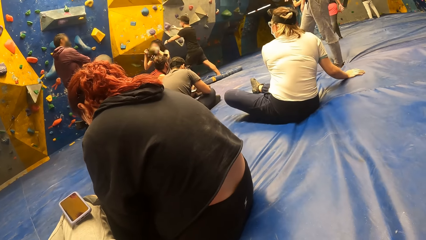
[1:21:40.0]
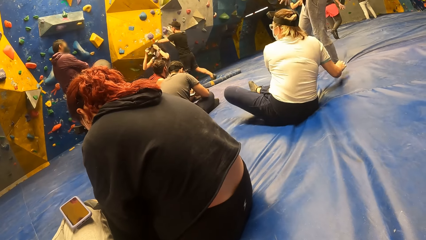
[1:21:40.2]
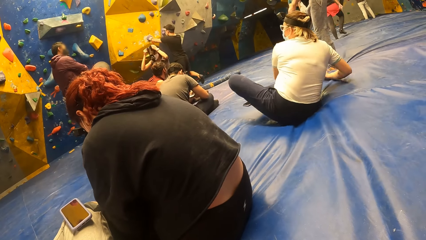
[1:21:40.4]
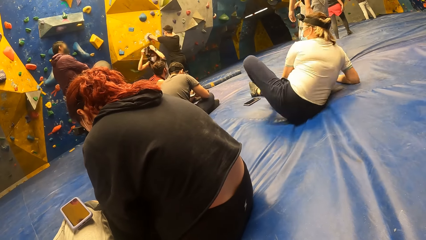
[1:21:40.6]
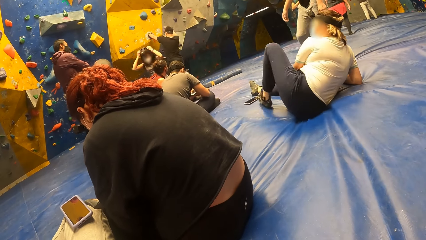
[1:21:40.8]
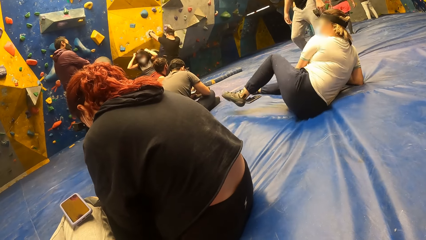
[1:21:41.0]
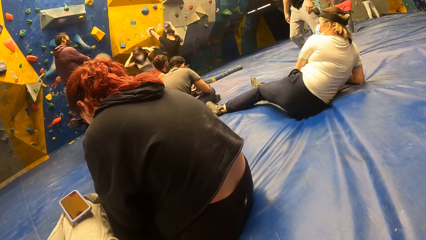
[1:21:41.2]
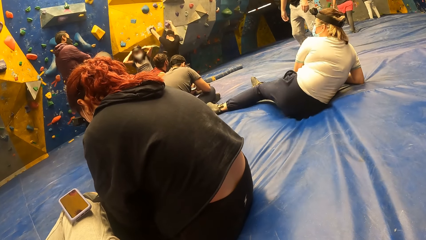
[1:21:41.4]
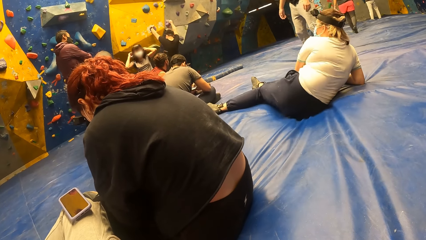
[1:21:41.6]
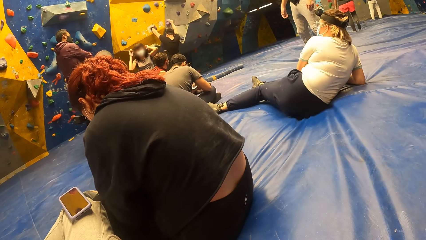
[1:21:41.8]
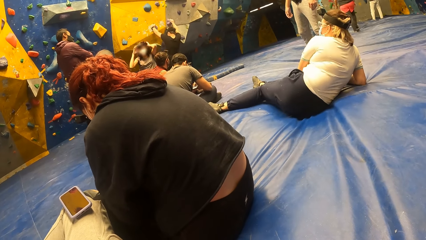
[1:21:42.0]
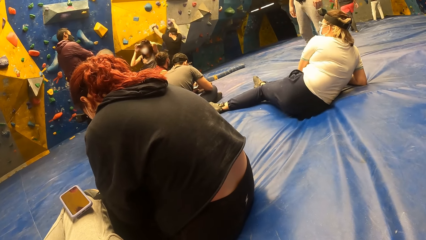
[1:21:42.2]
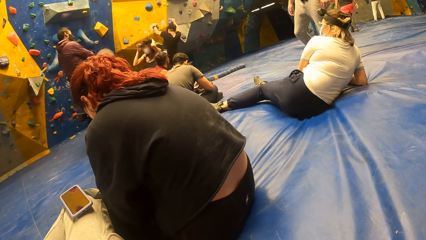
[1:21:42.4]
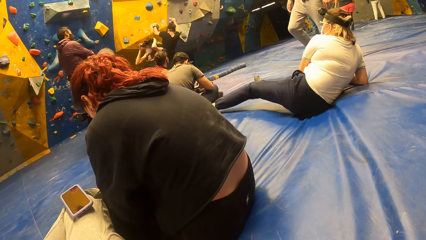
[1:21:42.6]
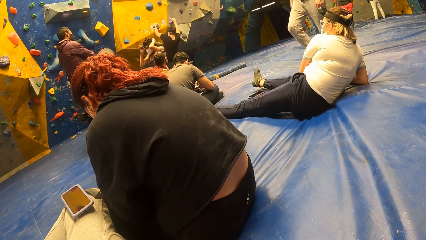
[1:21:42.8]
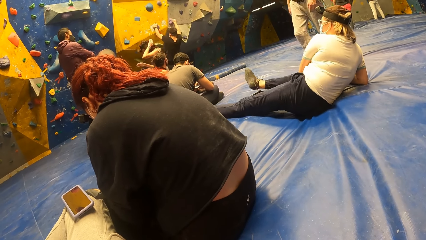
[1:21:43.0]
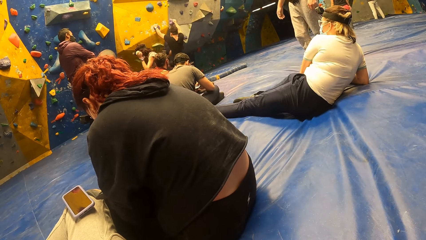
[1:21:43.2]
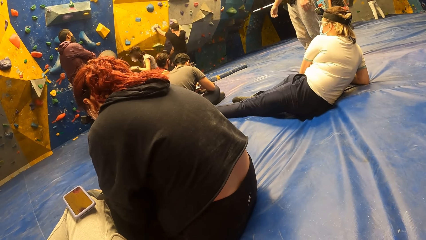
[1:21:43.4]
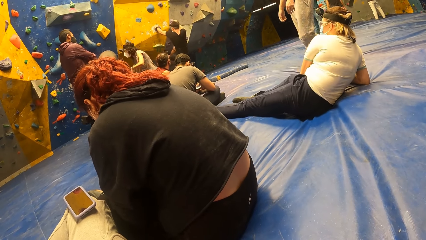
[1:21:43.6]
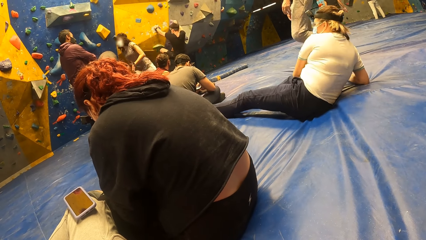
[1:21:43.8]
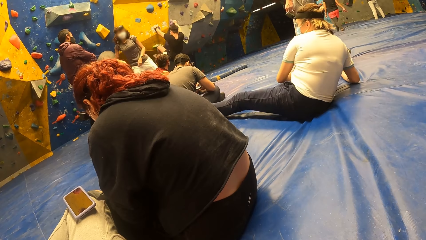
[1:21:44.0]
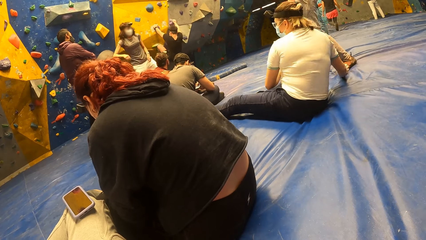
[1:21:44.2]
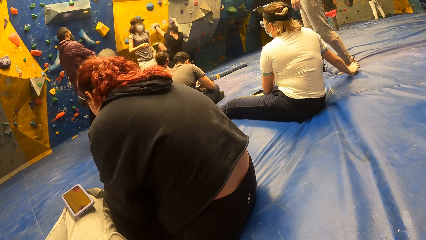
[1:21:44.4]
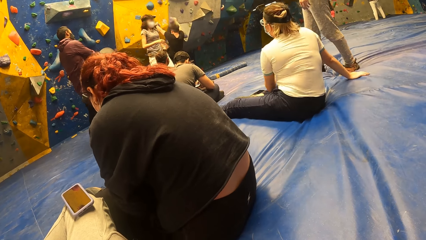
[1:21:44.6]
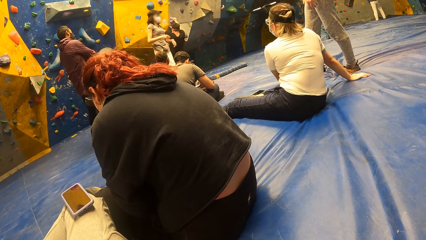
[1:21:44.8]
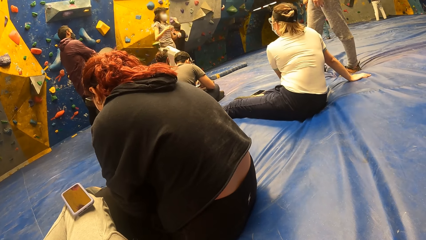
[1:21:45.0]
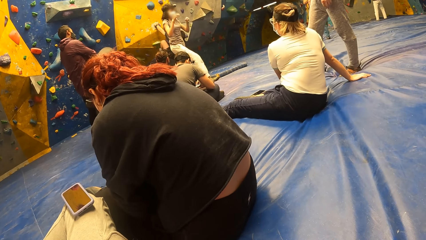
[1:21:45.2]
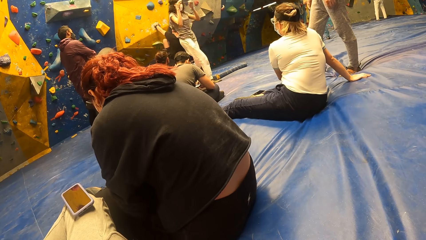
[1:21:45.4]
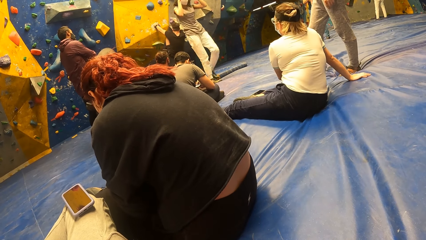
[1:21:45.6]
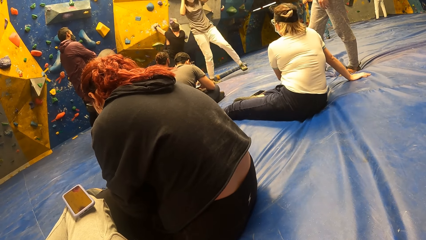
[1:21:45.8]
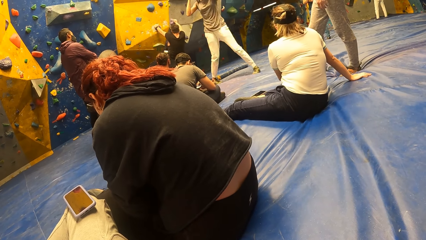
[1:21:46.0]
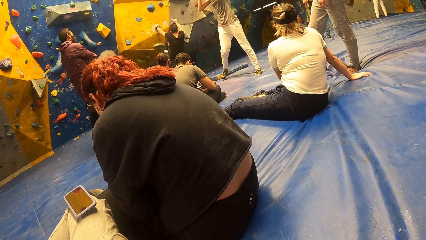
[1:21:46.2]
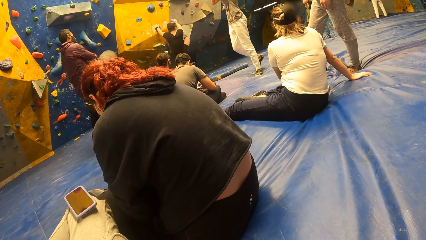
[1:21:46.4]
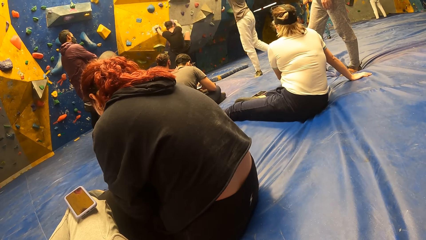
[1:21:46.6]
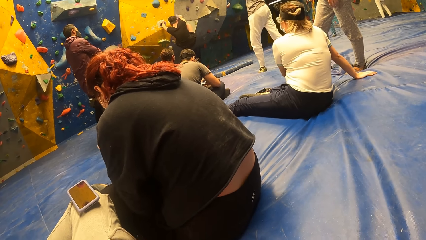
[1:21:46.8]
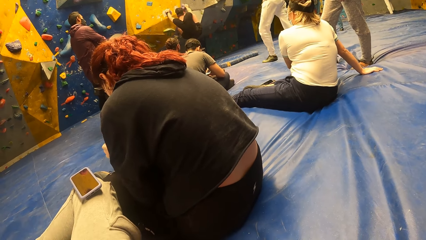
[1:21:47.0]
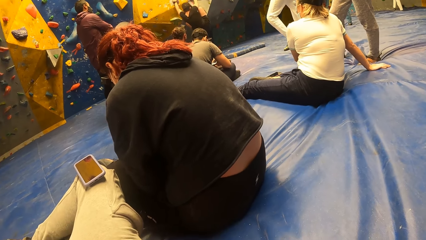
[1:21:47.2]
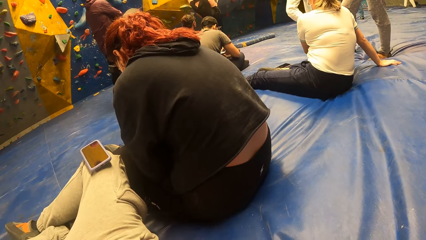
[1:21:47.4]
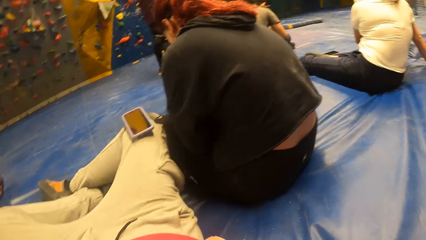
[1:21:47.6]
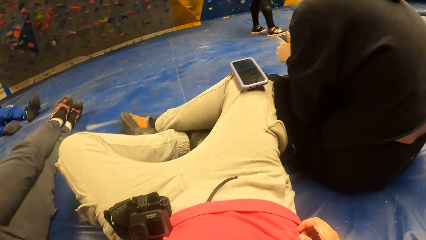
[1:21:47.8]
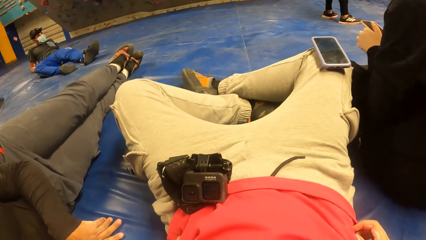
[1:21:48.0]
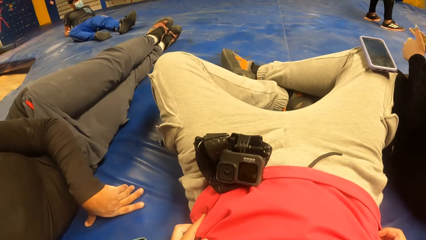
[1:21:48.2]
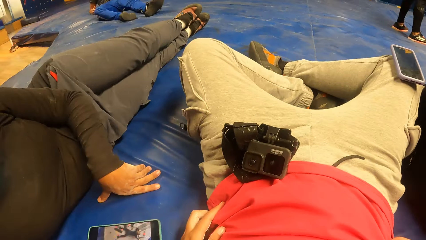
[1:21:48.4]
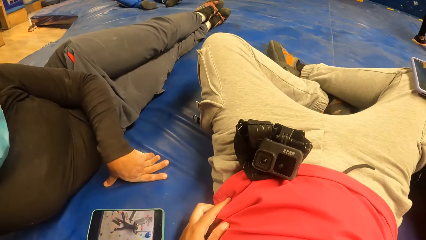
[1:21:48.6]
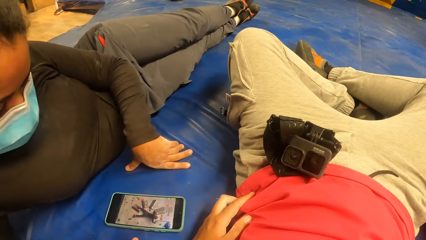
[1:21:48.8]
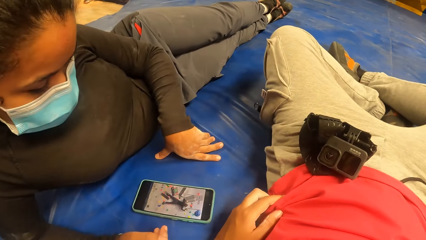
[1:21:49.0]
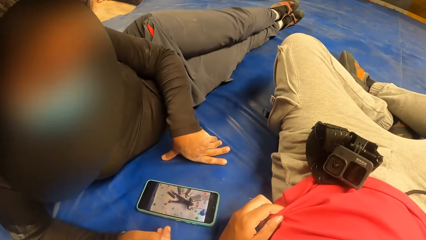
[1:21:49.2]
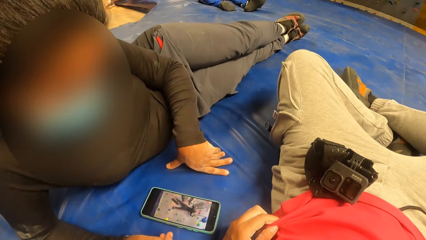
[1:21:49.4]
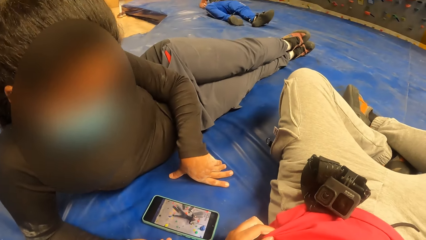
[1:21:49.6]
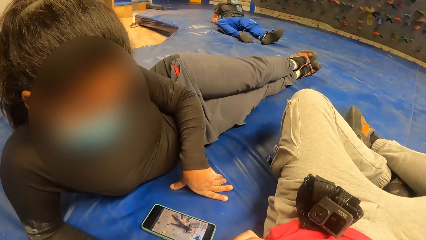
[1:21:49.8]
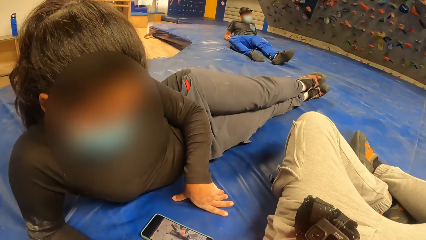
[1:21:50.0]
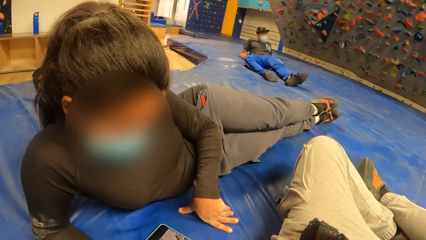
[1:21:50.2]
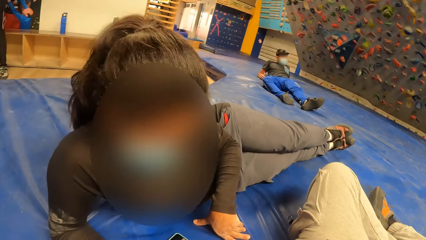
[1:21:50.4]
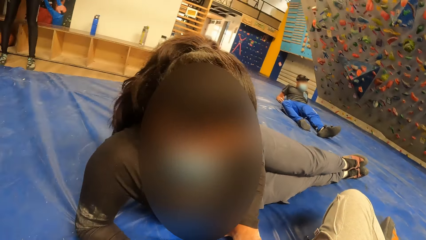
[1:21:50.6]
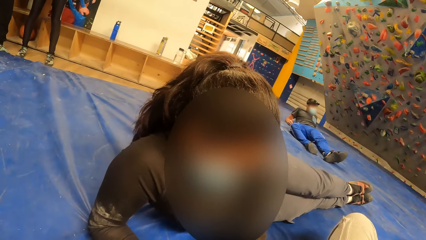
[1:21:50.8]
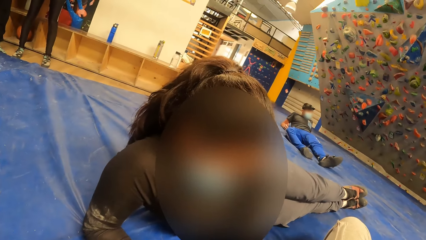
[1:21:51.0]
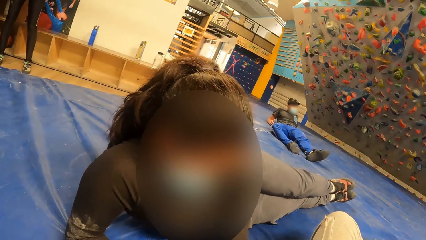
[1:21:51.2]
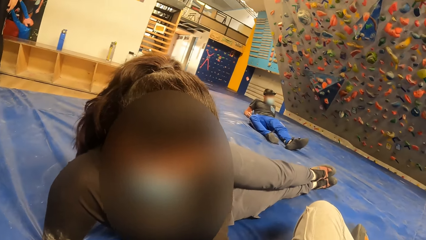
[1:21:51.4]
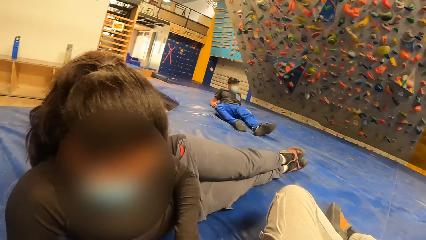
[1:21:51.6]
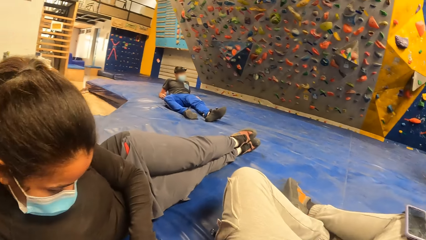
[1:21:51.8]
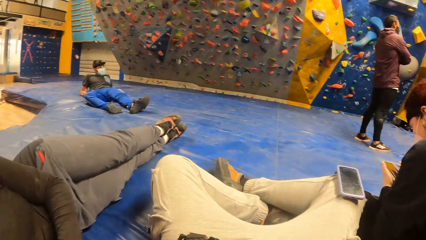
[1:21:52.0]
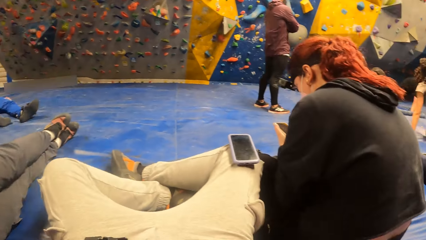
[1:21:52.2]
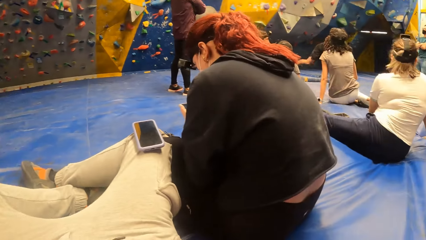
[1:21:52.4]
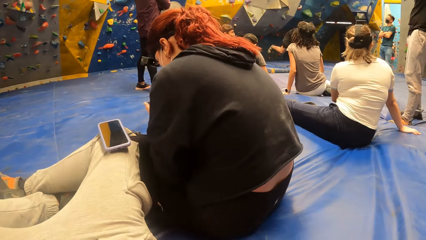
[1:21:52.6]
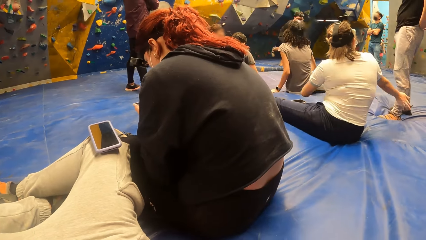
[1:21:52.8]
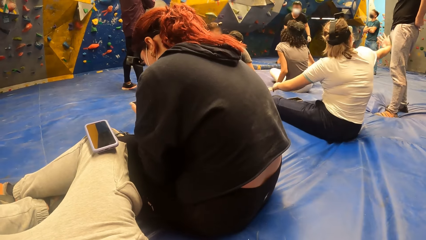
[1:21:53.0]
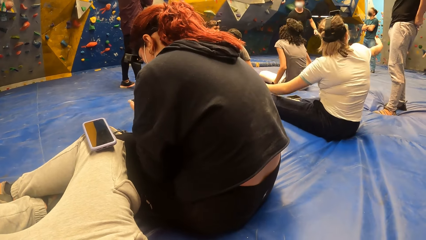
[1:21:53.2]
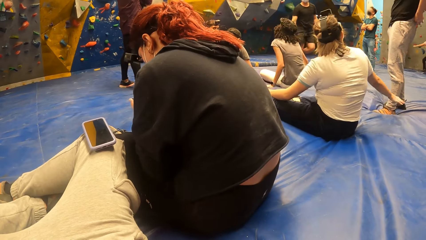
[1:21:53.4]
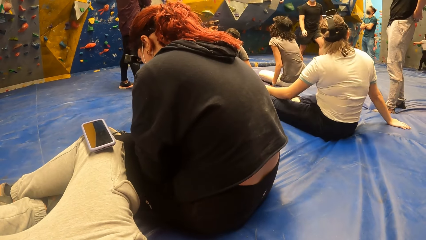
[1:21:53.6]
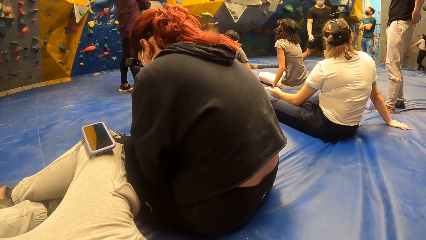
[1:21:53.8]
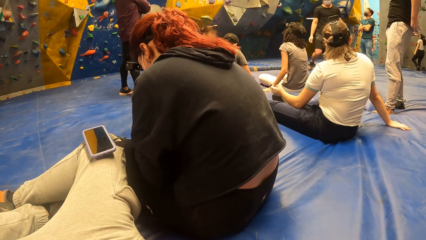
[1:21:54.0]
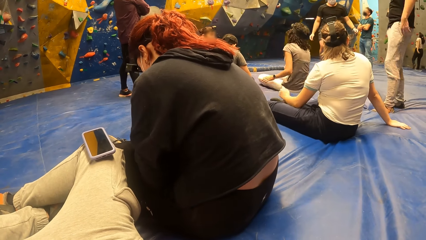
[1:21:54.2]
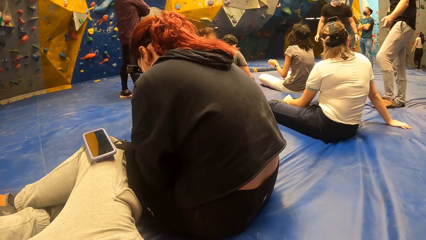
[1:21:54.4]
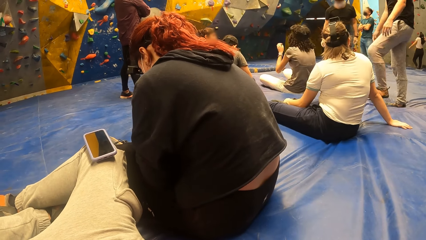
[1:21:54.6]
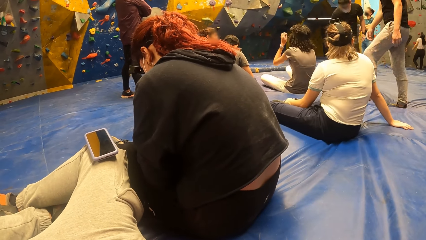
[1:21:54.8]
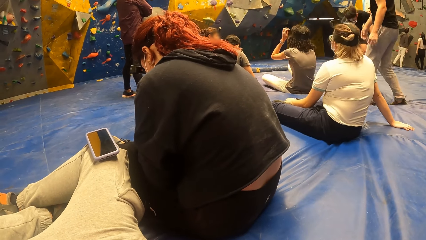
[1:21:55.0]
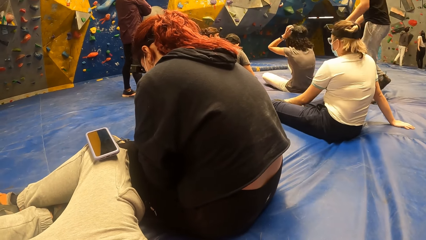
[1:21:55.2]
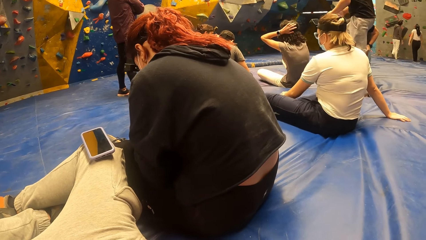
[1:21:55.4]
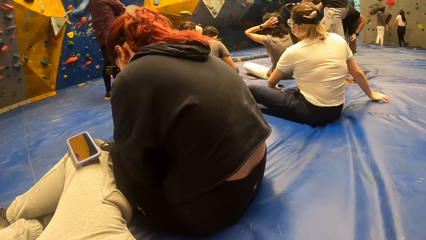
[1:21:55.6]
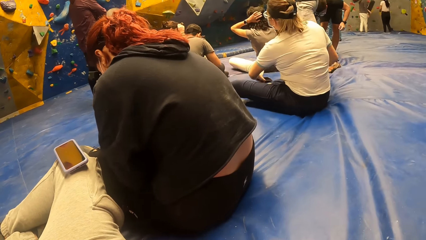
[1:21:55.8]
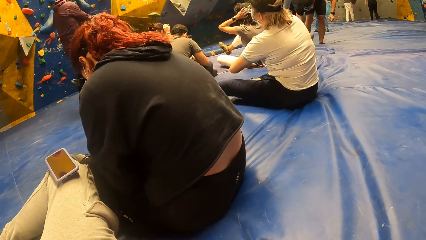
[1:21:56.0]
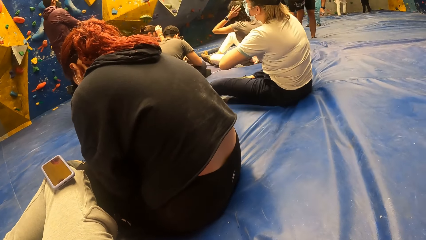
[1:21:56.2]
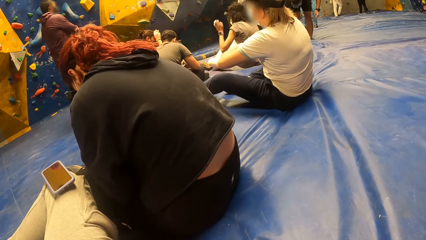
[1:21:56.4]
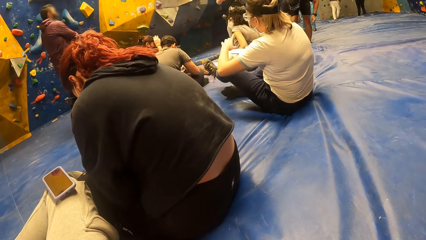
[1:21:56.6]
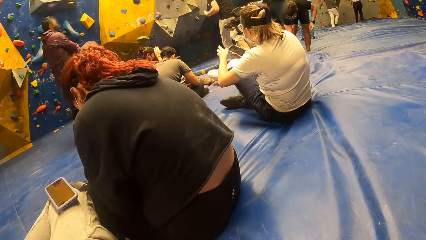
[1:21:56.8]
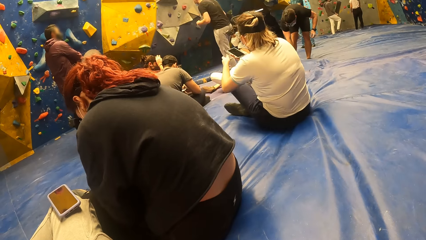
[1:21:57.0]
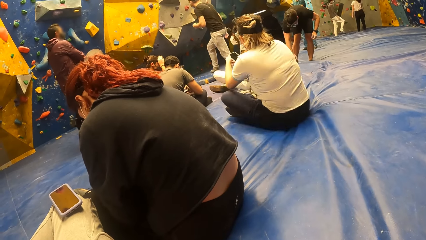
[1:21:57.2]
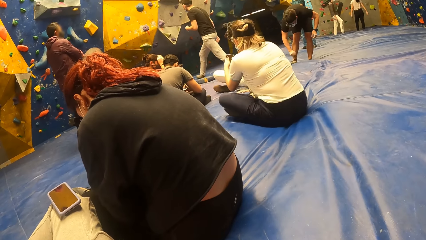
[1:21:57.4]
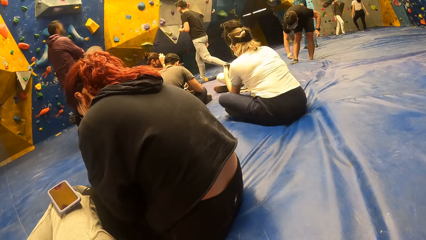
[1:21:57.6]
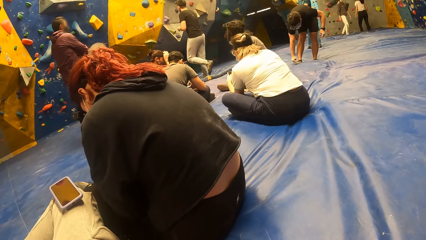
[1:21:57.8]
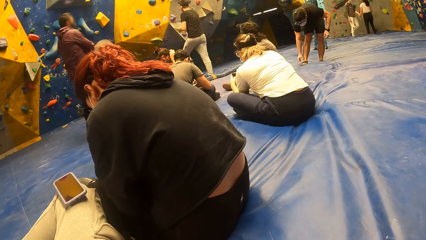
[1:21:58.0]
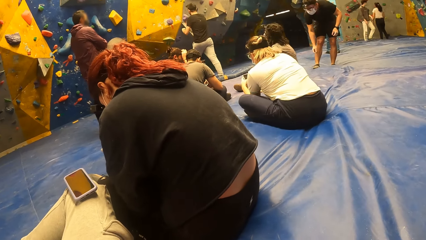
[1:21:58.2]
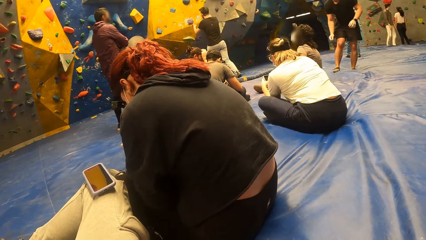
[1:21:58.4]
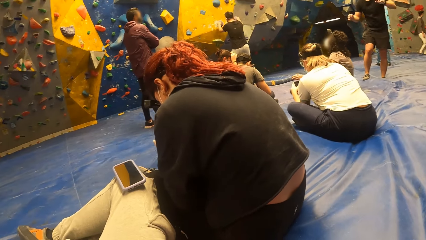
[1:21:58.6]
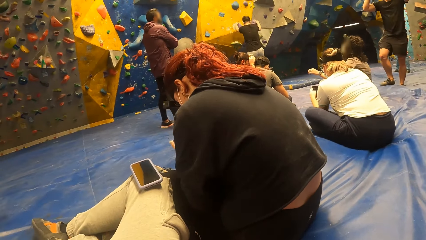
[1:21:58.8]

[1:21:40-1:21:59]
A woman wears the camera on her head with both hands. A man climbs the rock wall with both hands and both legs. Another woman picks a phone from the floor with her left hand. The other woman passes the phone from her left hand to her right hand. The other woman operates the phone with both hands. Another man climbs the rock wall with both hands and both legs.
